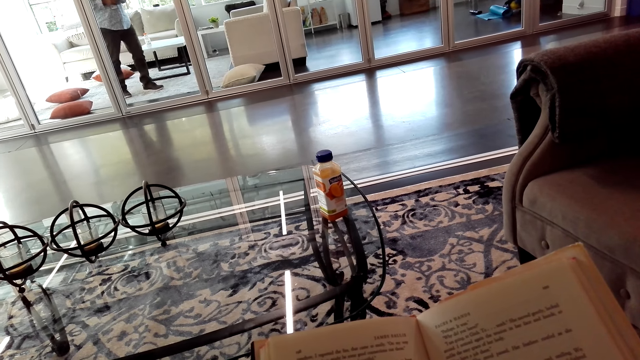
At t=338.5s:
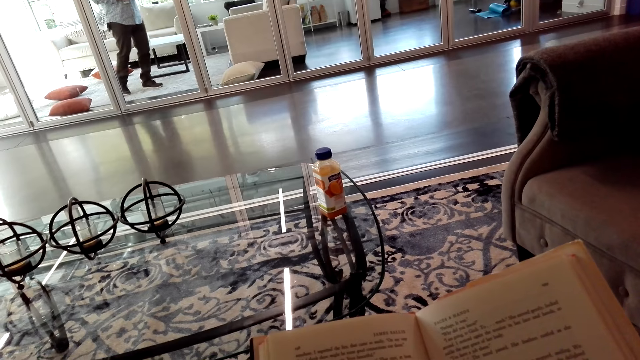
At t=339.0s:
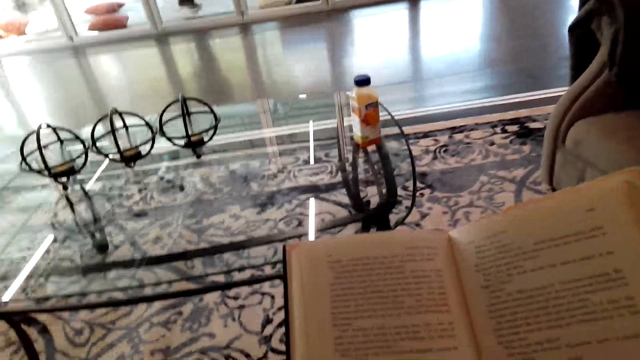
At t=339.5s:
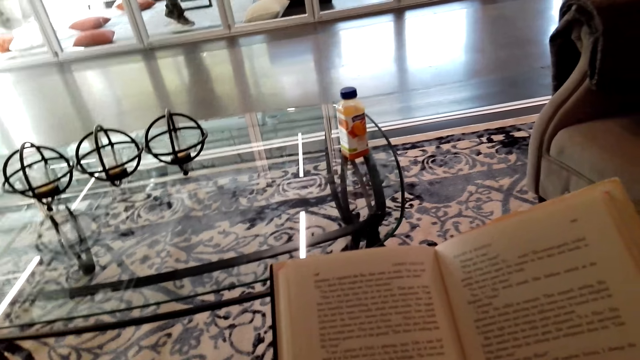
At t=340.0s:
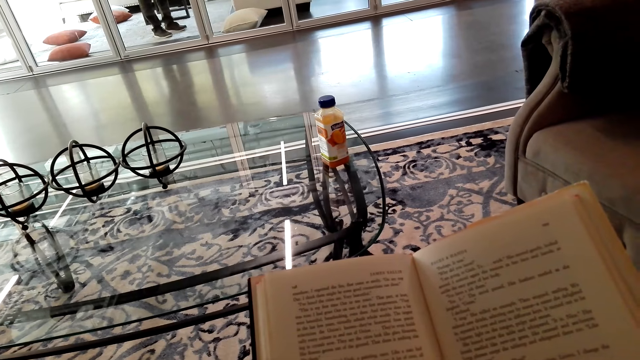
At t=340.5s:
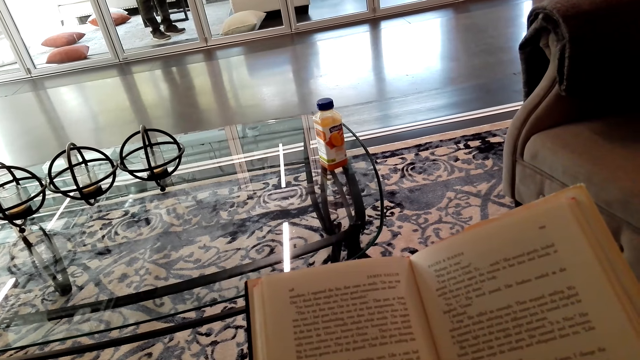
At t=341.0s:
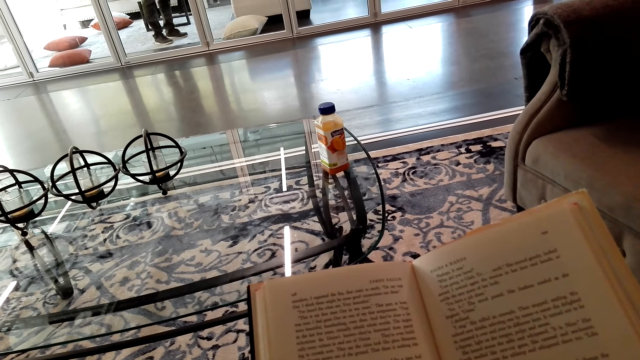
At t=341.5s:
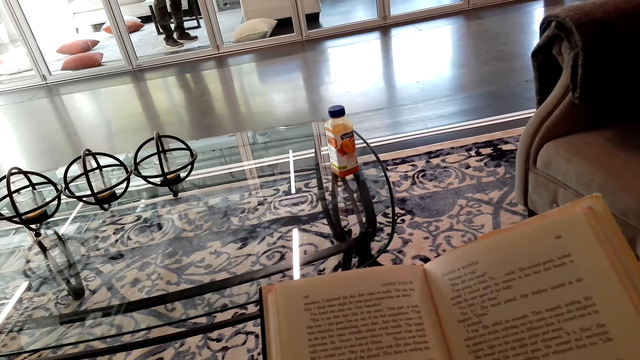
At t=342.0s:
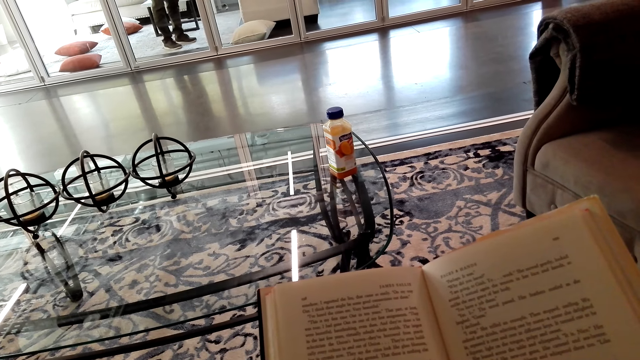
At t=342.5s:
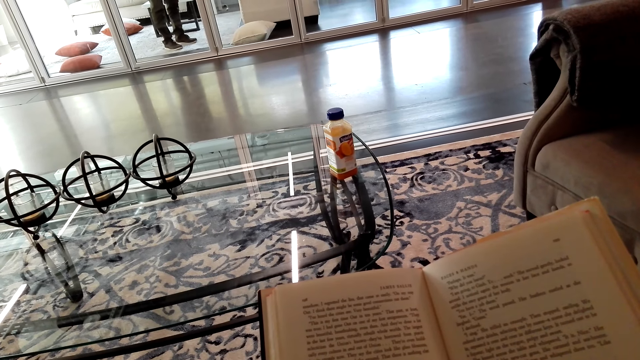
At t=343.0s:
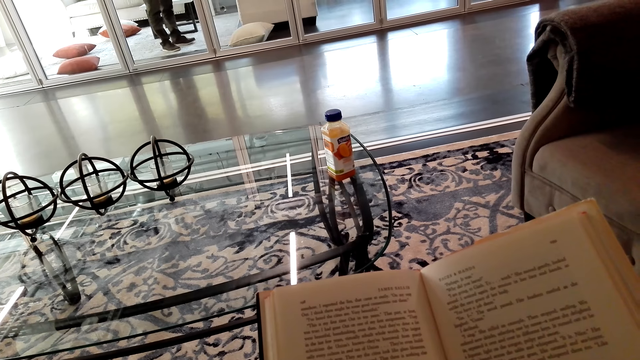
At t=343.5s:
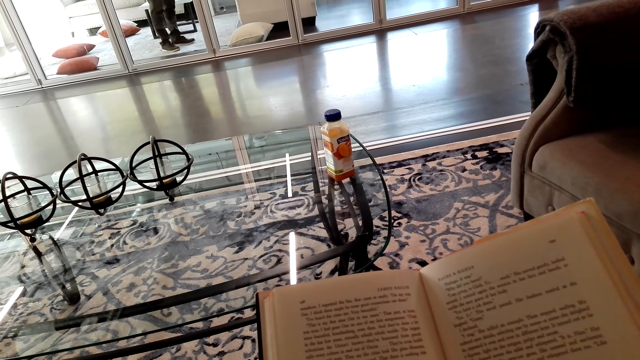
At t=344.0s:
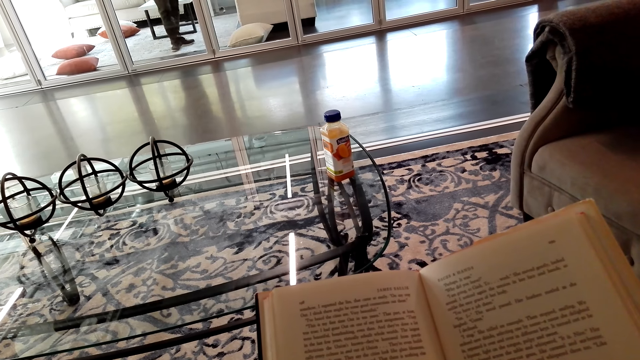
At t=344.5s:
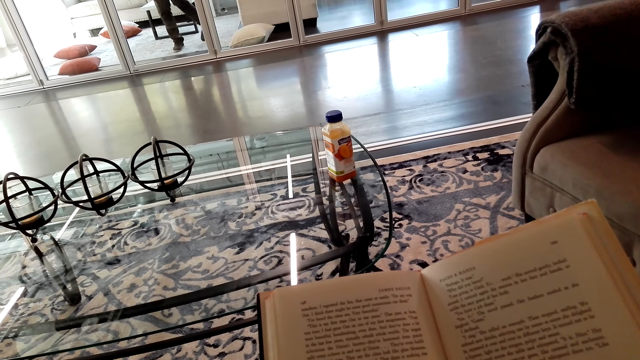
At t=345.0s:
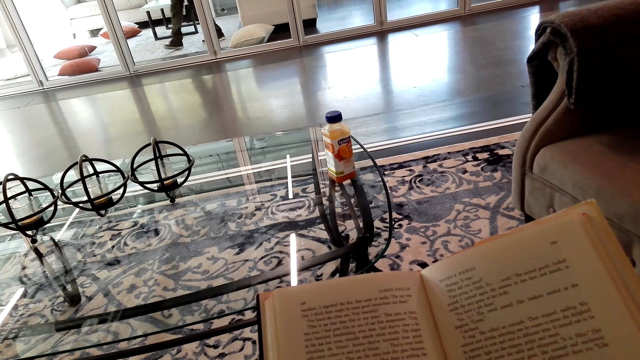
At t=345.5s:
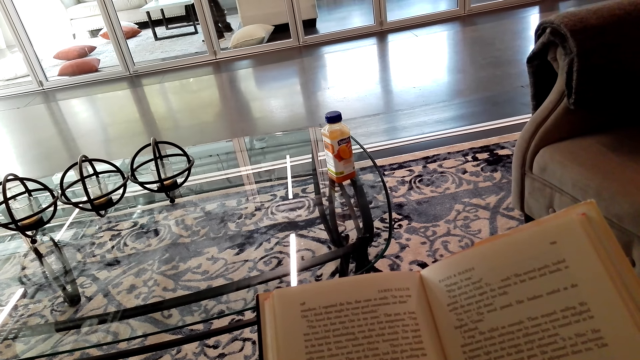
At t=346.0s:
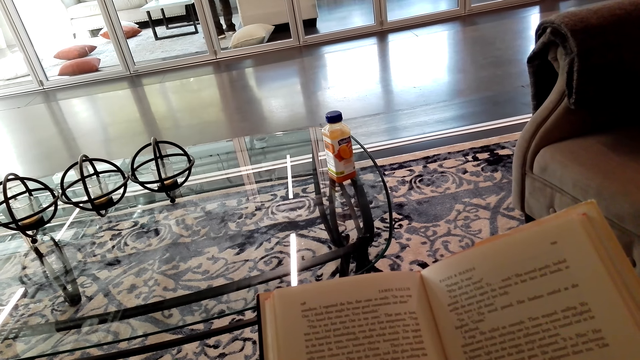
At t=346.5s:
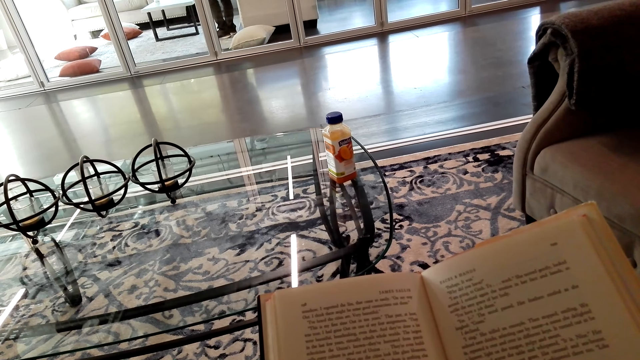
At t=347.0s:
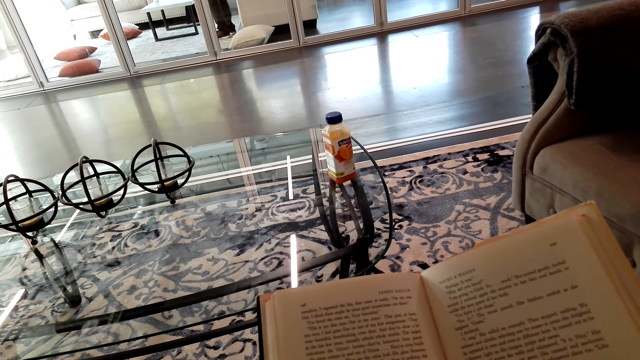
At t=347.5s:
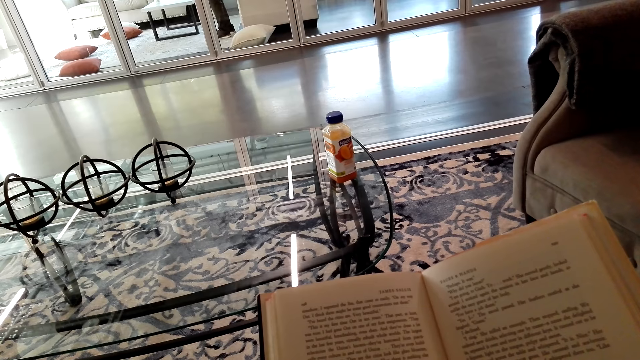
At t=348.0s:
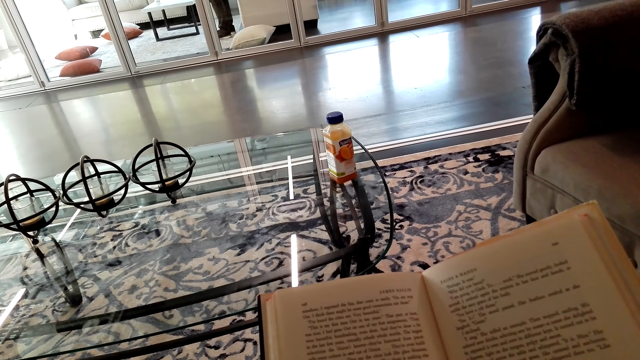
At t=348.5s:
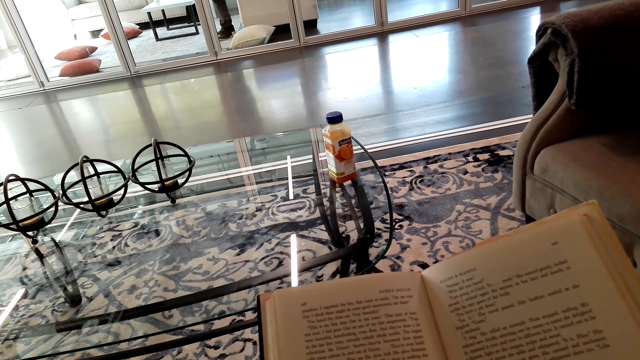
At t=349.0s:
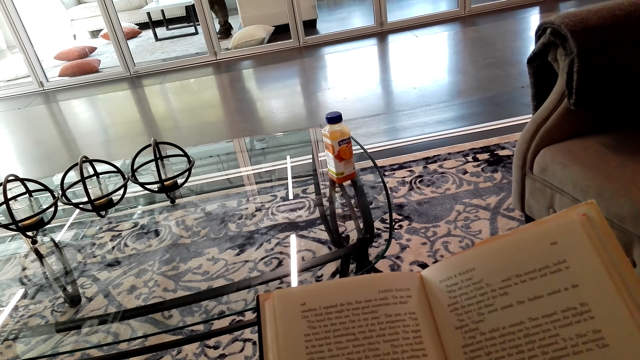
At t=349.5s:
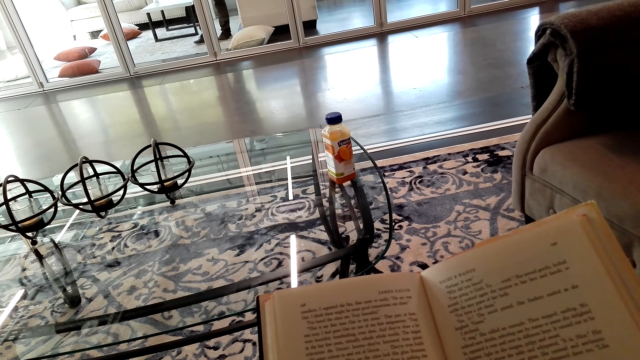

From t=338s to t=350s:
The camera wearer turns to the side. They hold a book.

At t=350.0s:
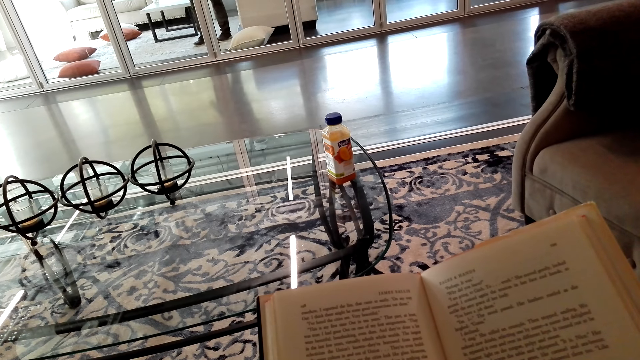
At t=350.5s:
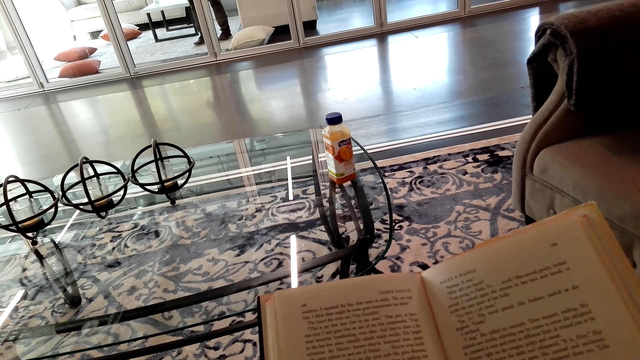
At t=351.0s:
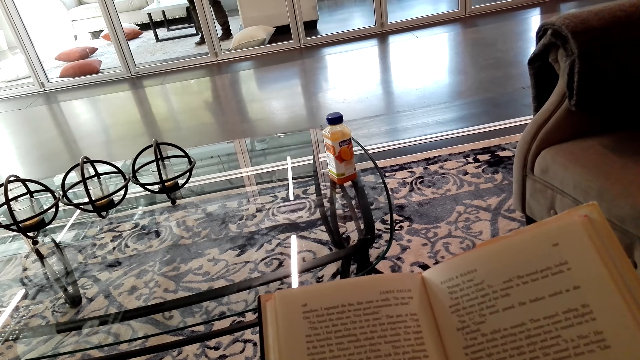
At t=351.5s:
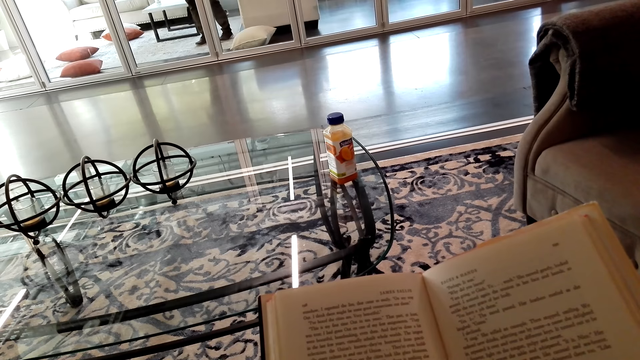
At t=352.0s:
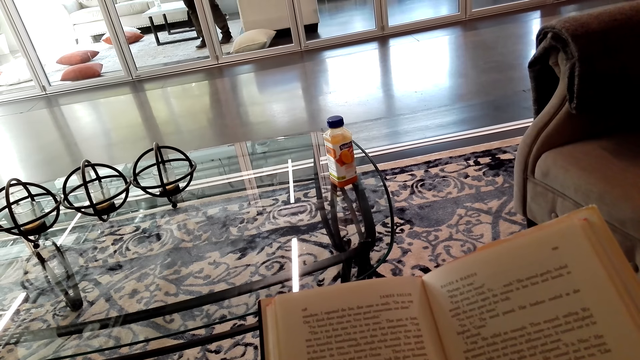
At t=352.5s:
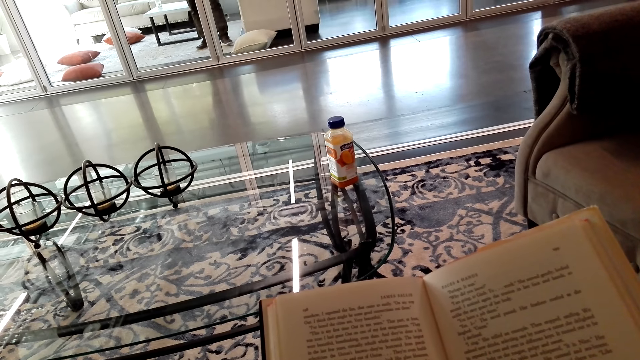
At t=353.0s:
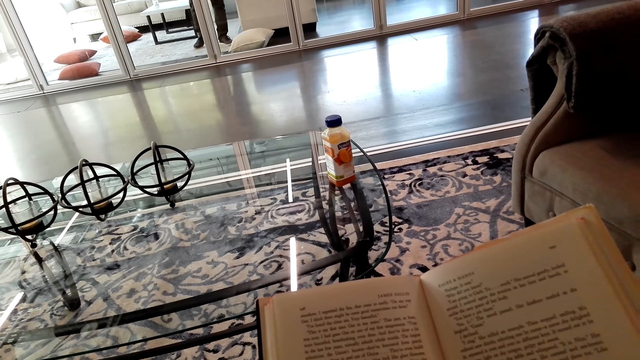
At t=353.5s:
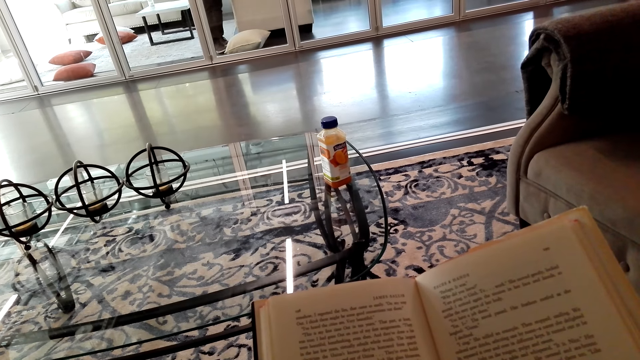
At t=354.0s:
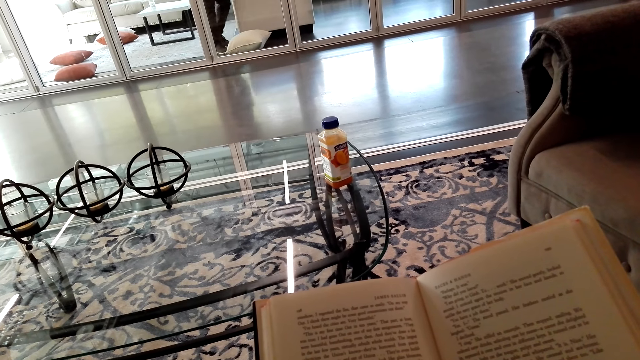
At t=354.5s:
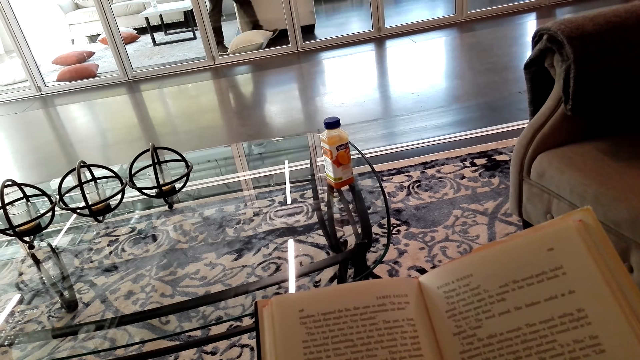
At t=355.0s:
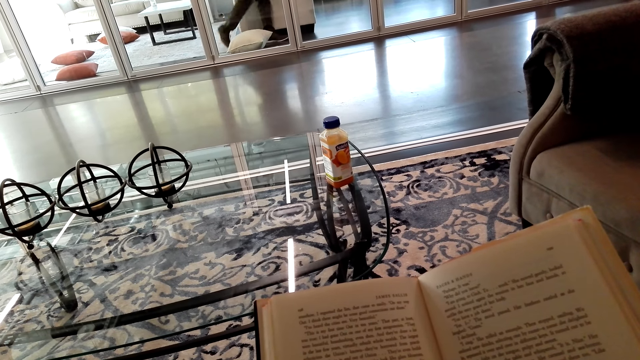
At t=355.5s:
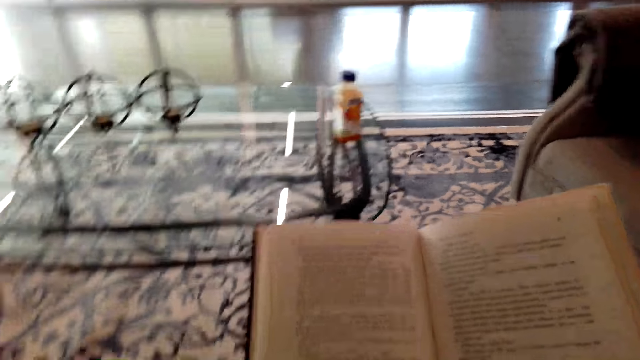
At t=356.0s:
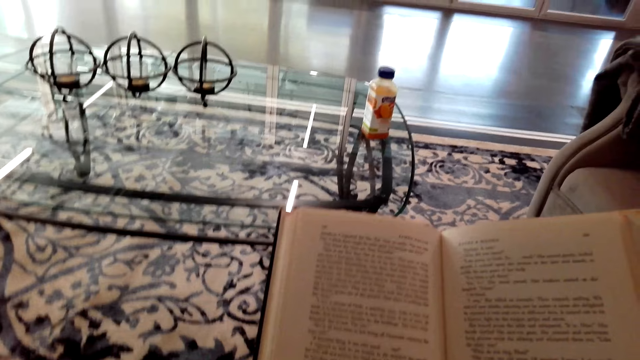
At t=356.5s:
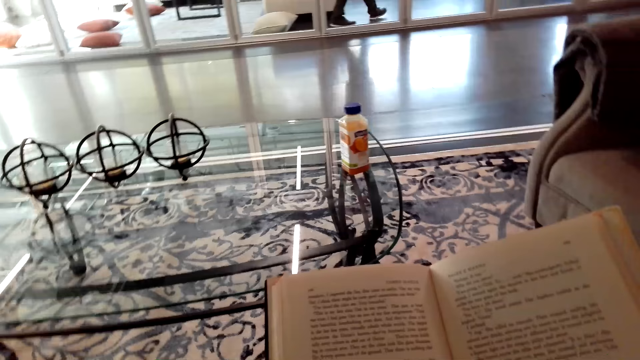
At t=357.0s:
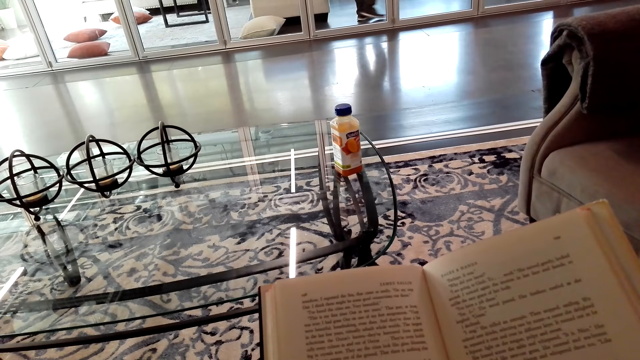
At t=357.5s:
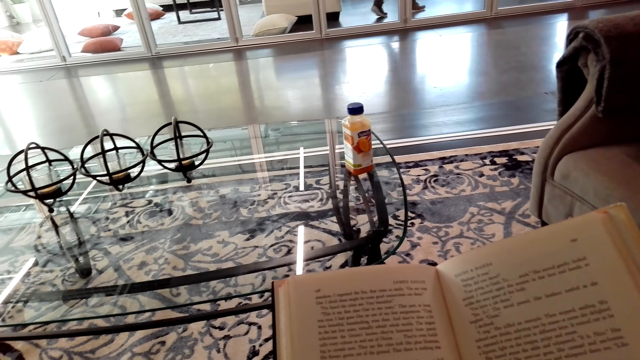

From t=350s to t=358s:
The camera wearer turns to the side.
